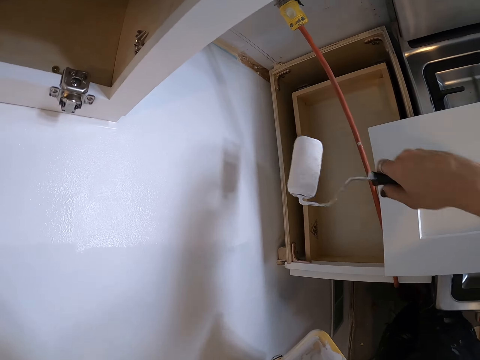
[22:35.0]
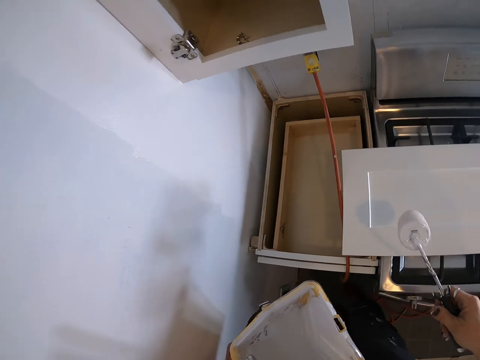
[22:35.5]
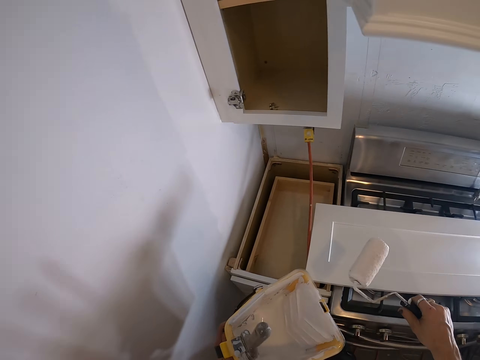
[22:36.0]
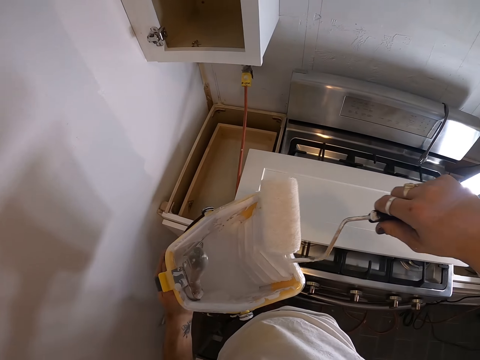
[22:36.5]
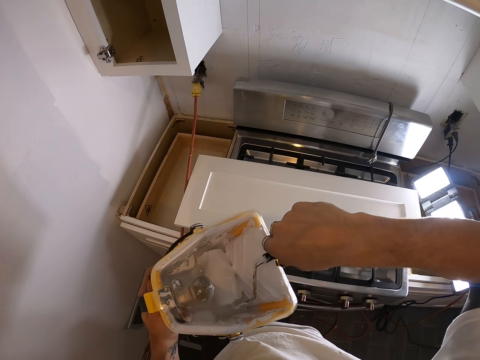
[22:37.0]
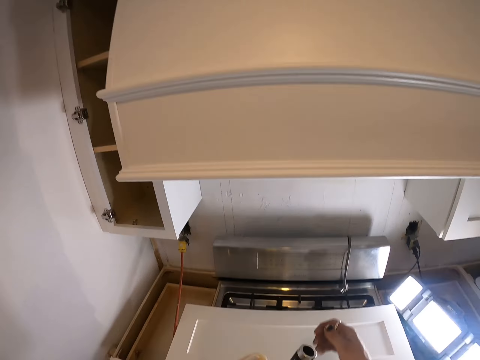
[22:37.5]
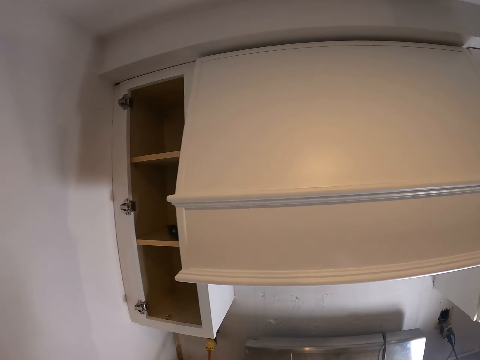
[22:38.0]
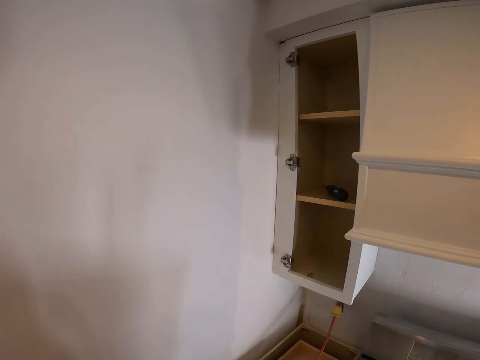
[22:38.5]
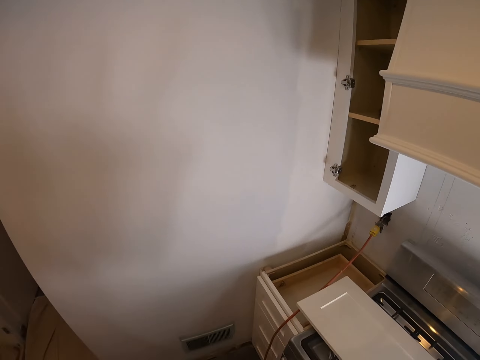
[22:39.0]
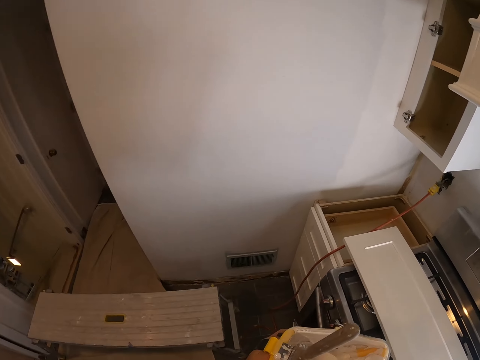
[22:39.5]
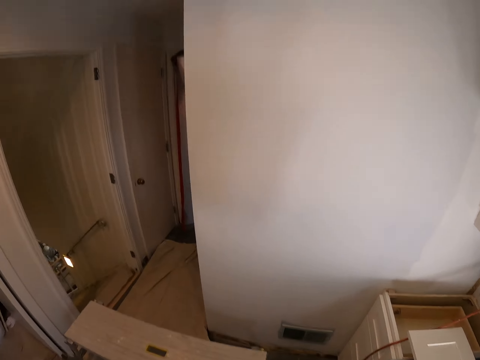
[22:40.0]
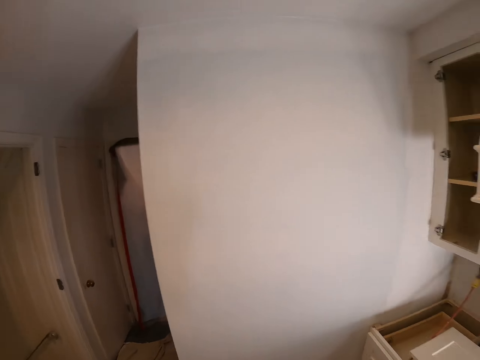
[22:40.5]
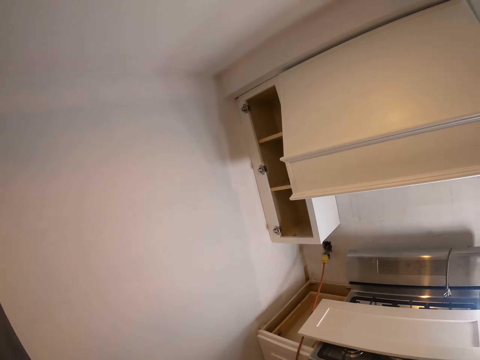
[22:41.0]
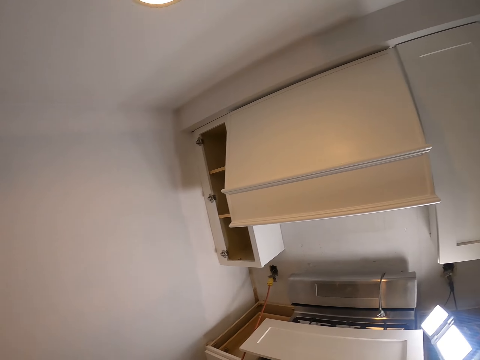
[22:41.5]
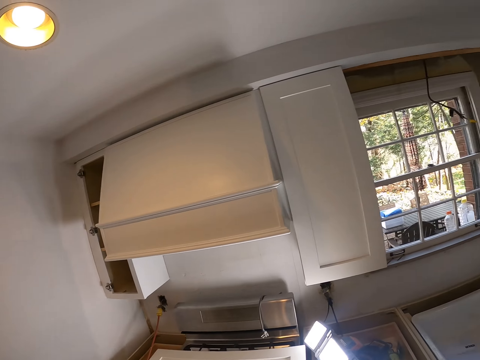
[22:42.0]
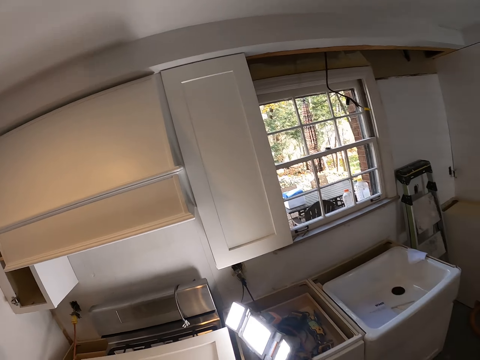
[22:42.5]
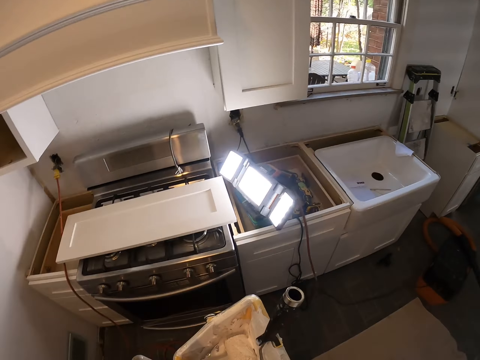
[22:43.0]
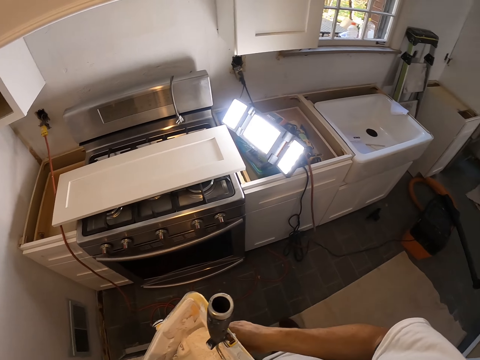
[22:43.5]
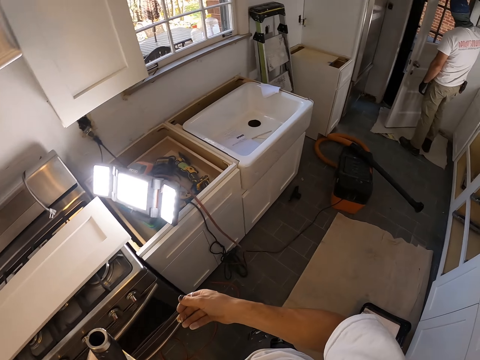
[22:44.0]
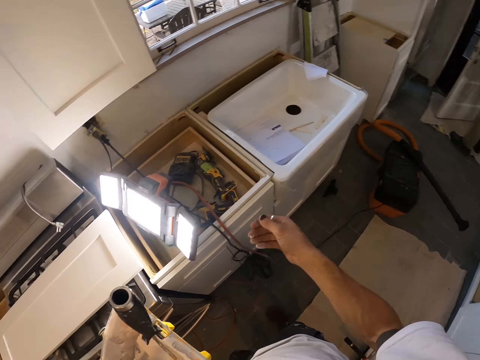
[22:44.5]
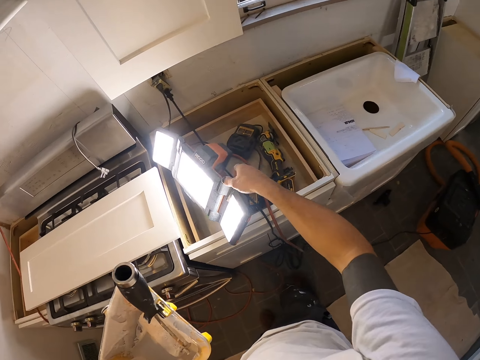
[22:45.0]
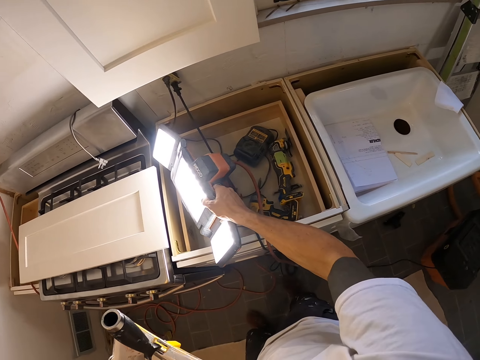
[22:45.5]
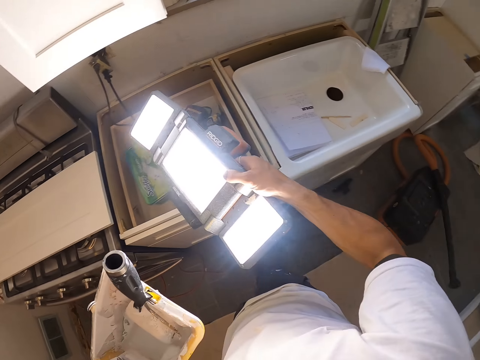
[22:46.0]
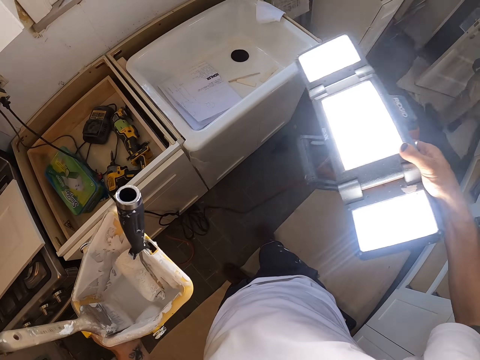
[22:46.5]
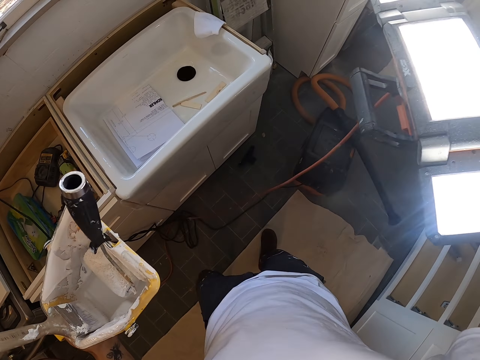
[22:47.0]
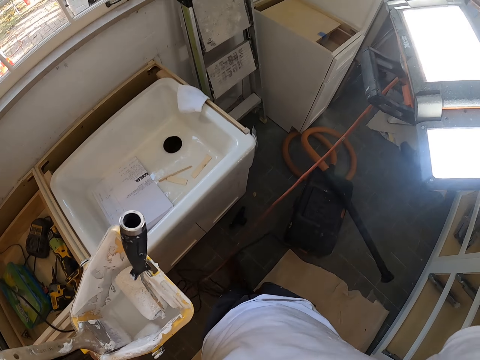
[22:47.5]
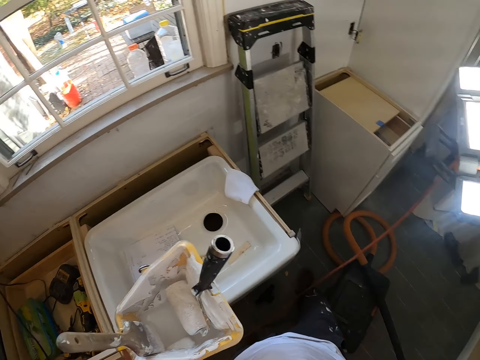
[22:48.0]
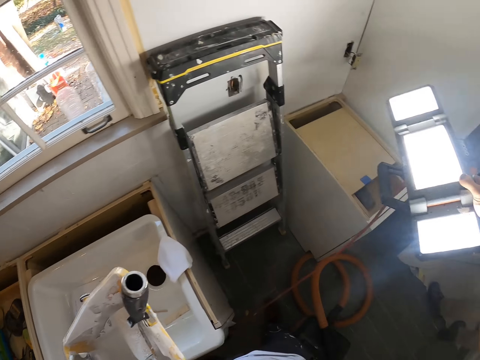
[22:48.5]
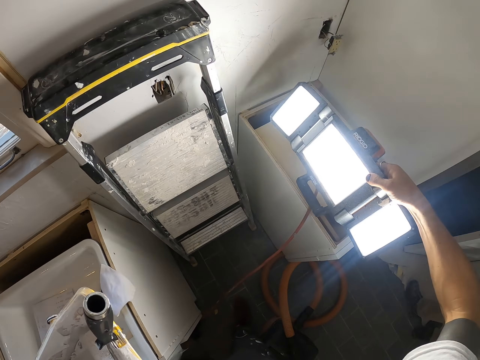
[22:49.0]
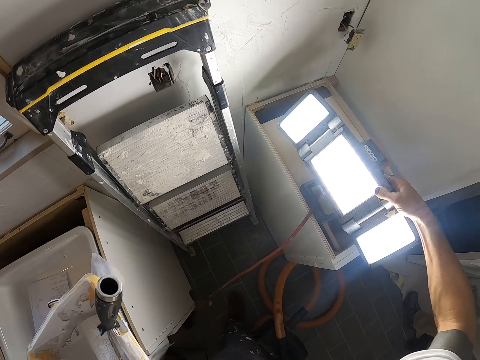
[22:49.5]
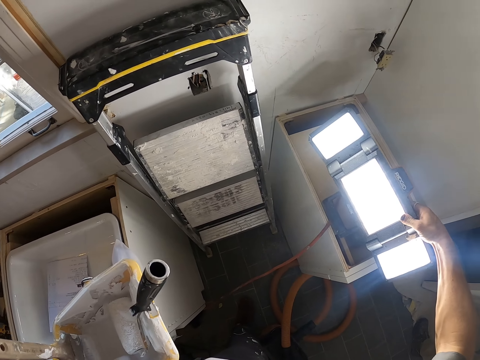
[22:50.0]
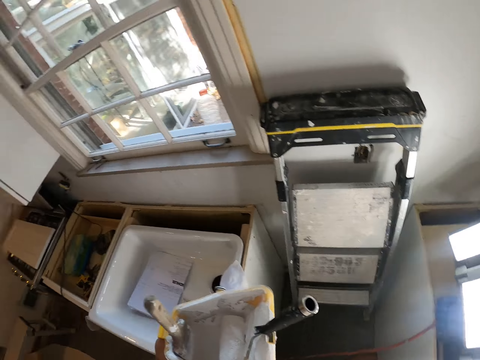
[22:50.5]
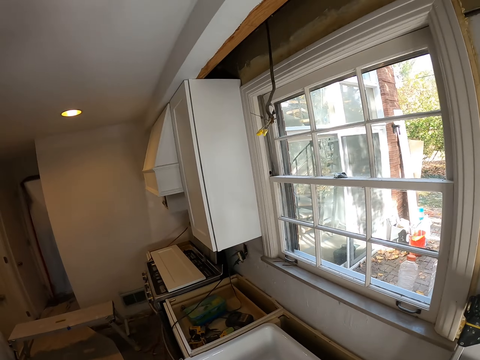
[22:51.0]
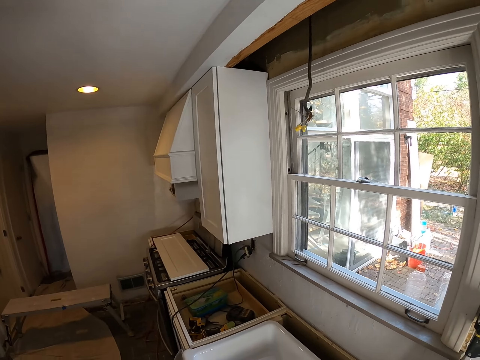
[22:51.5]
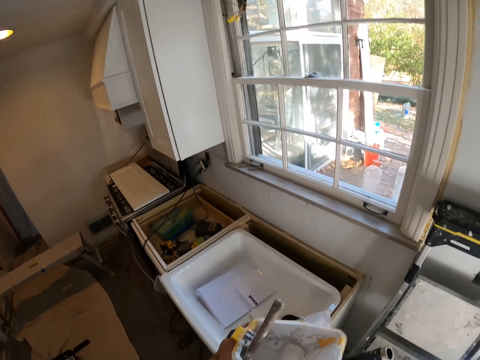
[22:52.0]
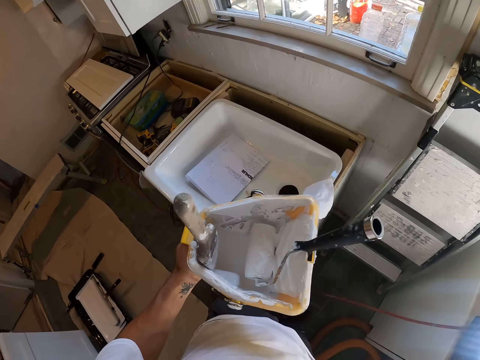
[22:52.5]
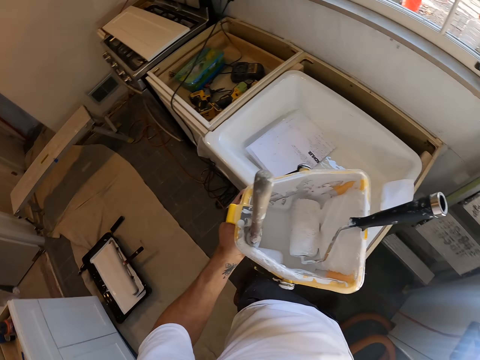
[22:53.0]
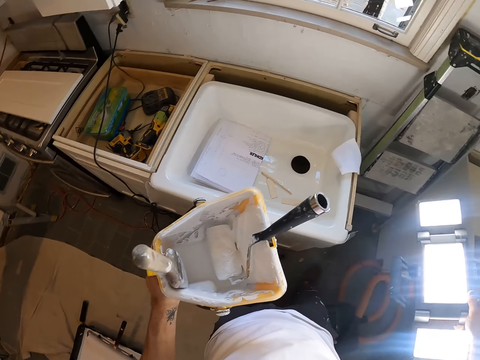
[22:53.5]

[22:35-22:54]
The camera wearer places the roller paint into the roller tray. They dip the paint roller brush in the paint can. They look around. They pick the light from the sink side. They walk towards the cabinet and place the light on the cabinet.

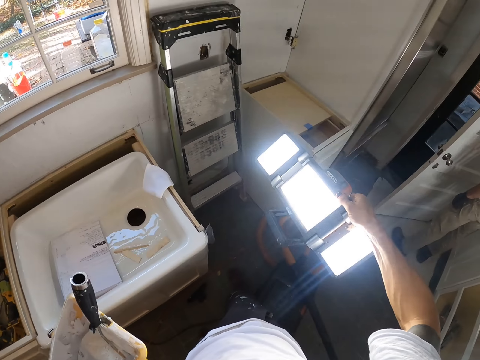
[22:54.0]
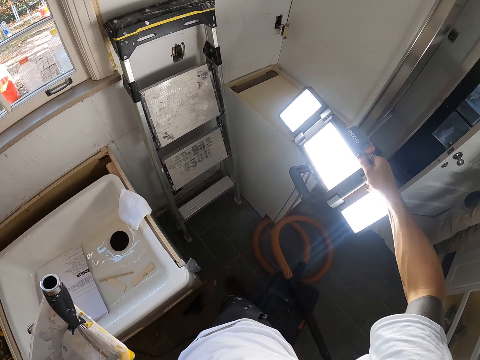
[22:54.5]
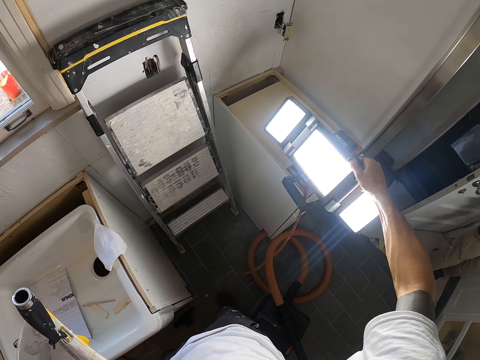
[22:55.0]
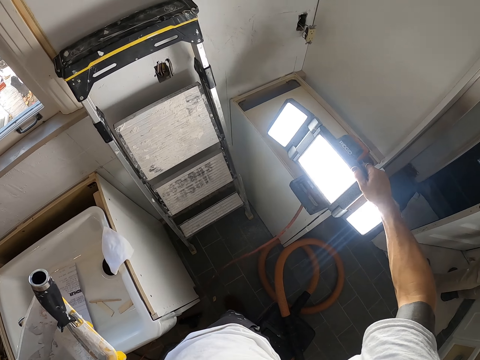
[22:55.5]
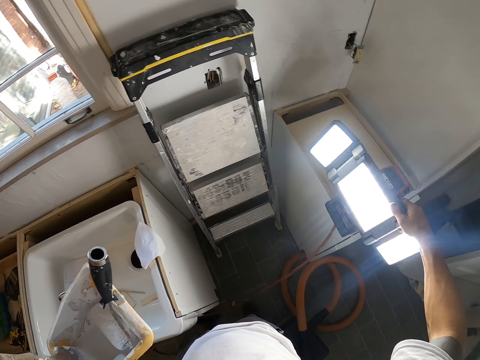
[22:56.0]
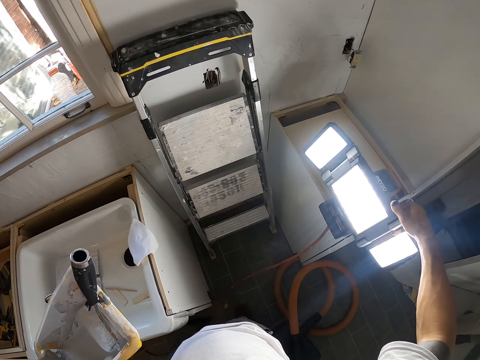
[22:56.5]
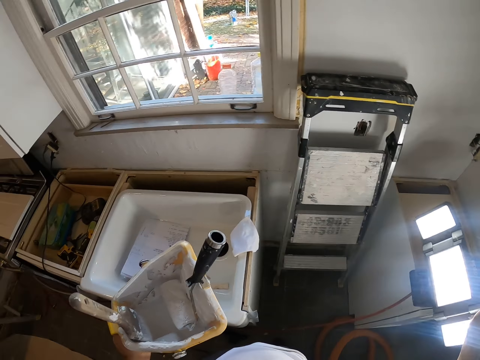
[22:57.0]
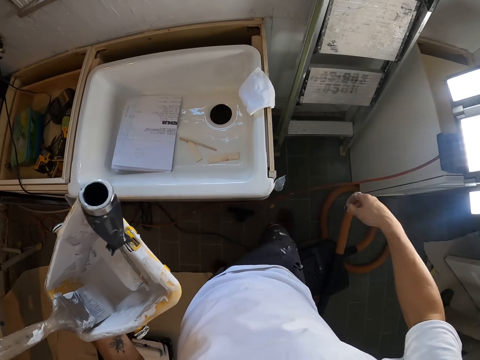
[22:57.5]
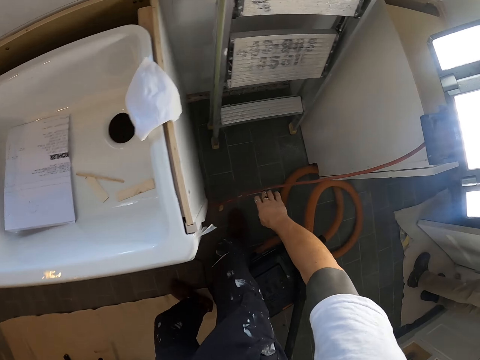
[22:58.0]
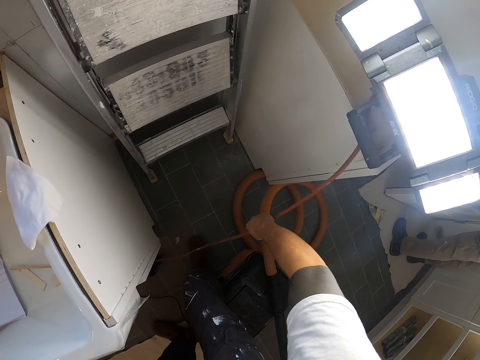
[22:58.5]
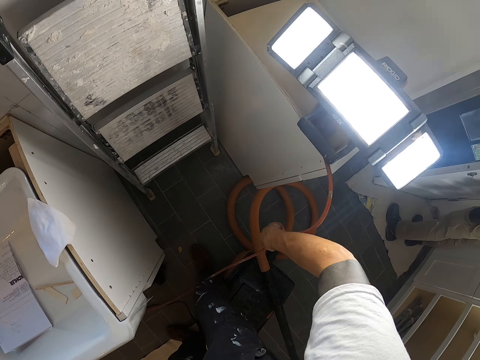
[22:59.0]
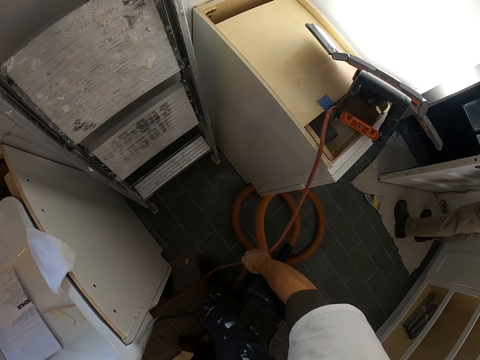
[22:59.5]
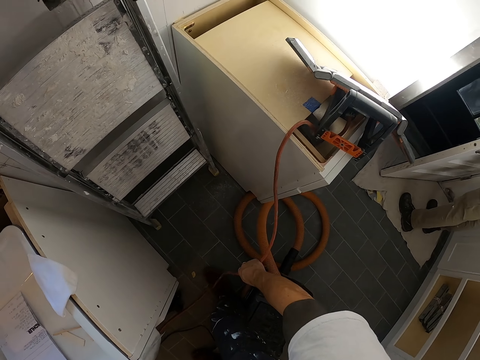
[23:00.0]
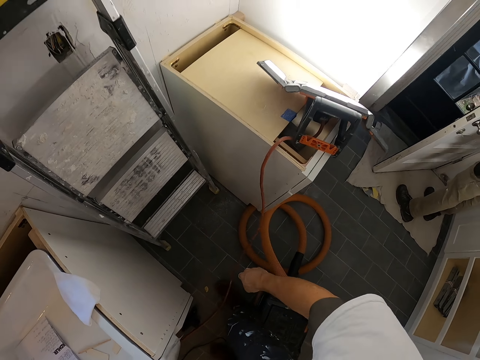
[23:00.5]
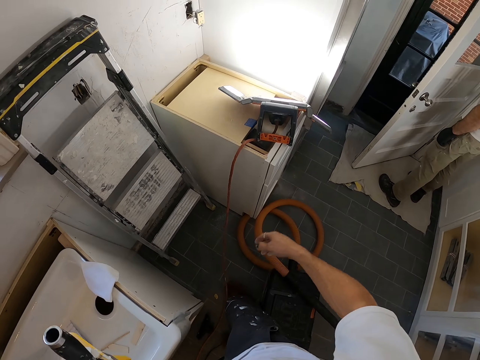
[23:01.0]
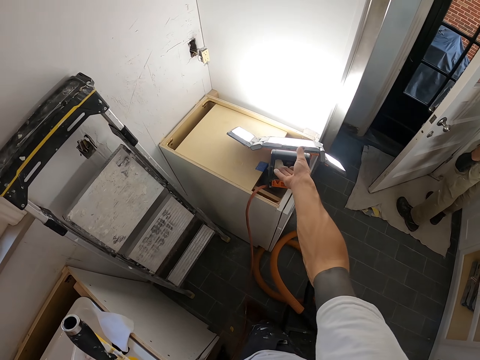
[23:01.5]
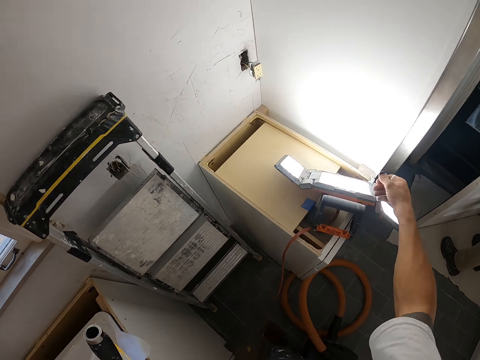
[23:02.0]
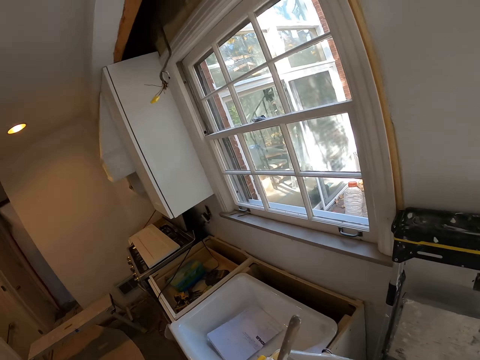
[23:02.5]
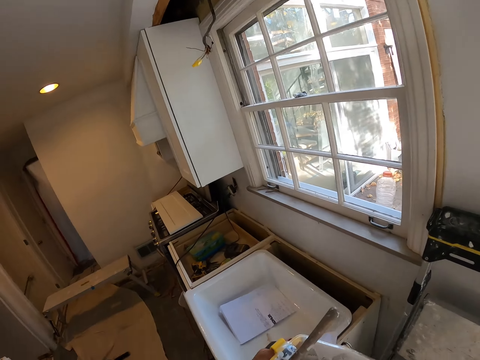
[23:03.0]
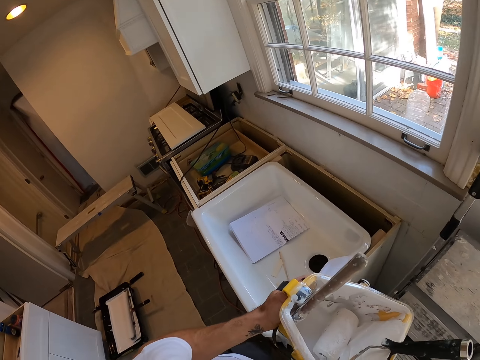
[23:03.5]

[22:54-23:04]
The camera wearer grabs a cable with the right hand.
